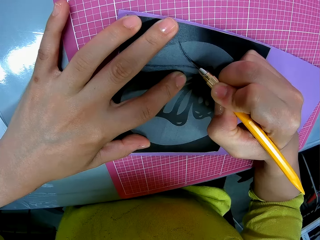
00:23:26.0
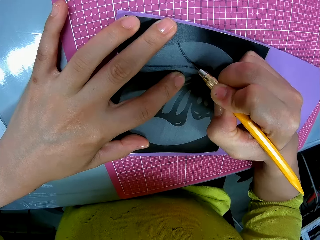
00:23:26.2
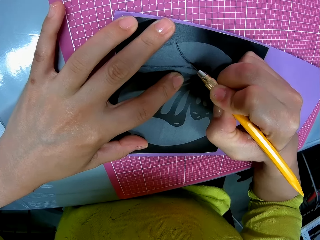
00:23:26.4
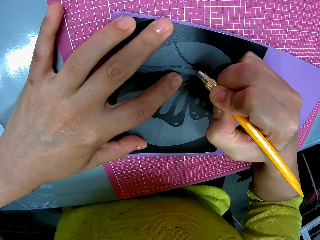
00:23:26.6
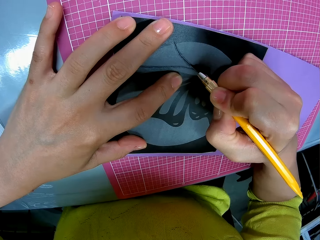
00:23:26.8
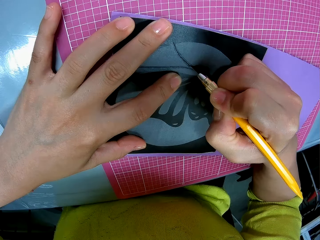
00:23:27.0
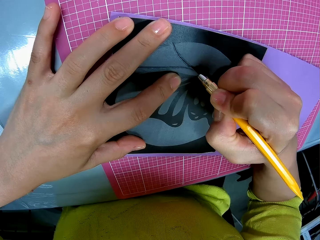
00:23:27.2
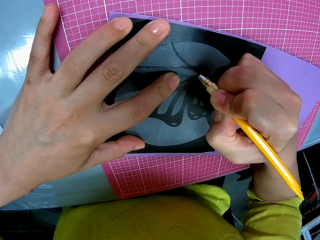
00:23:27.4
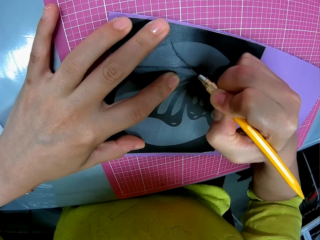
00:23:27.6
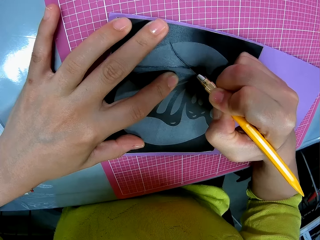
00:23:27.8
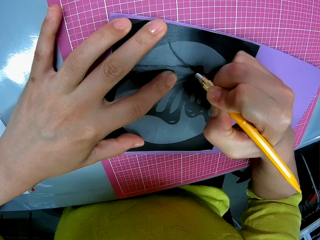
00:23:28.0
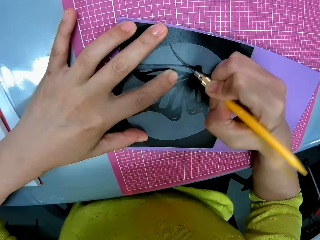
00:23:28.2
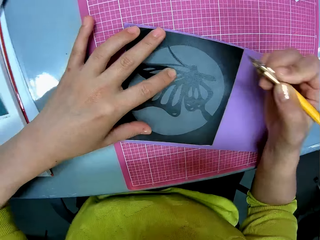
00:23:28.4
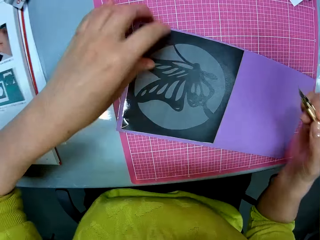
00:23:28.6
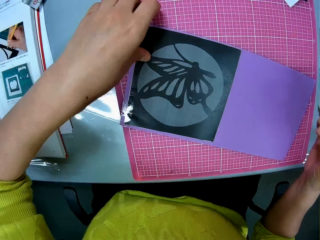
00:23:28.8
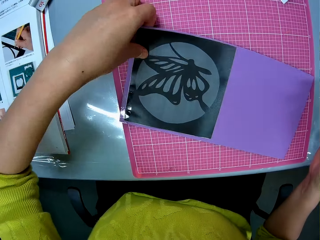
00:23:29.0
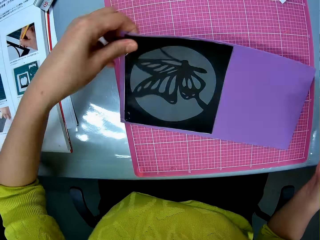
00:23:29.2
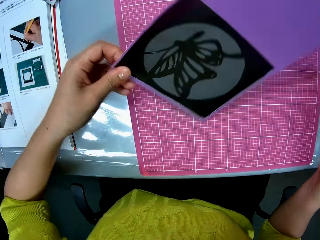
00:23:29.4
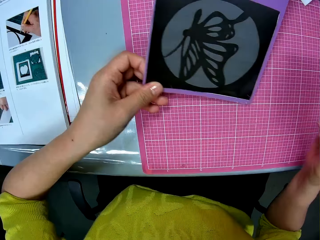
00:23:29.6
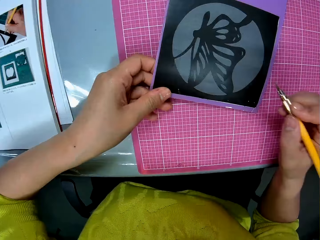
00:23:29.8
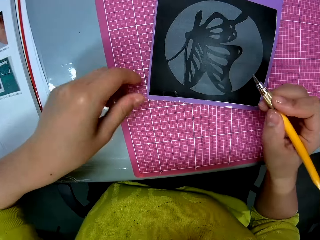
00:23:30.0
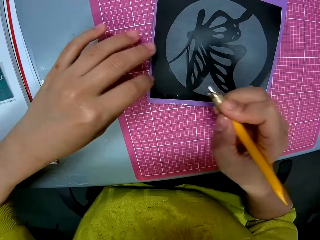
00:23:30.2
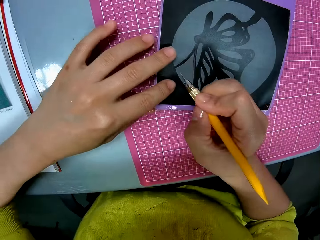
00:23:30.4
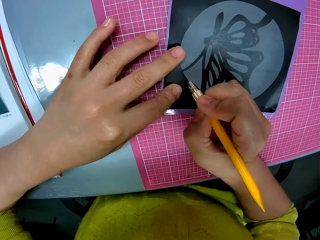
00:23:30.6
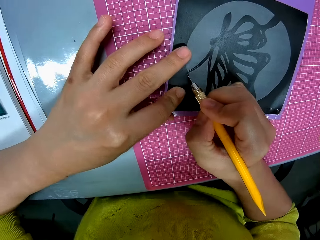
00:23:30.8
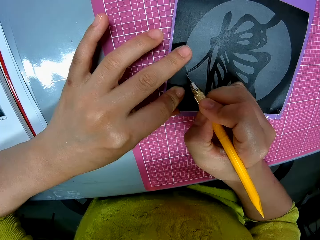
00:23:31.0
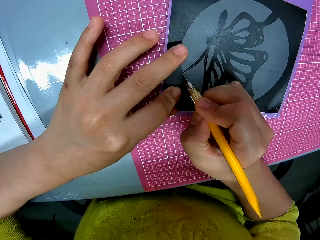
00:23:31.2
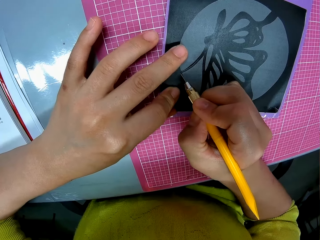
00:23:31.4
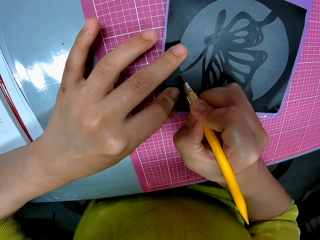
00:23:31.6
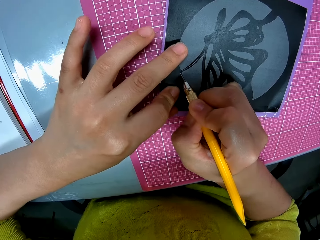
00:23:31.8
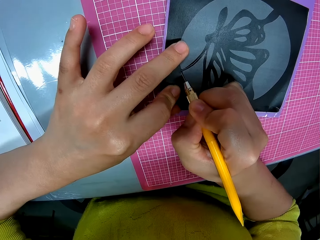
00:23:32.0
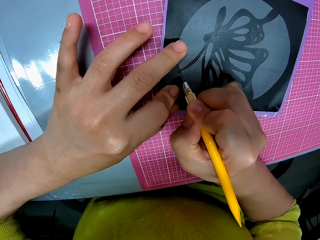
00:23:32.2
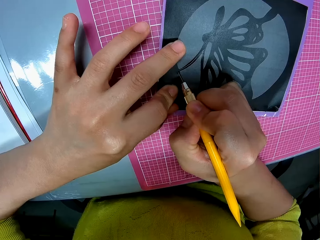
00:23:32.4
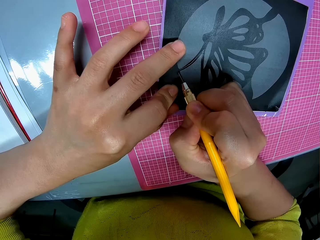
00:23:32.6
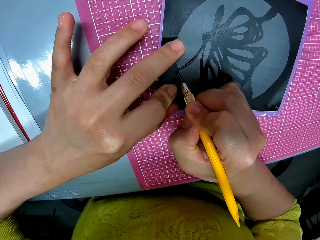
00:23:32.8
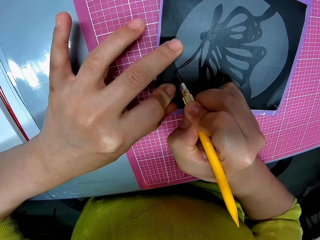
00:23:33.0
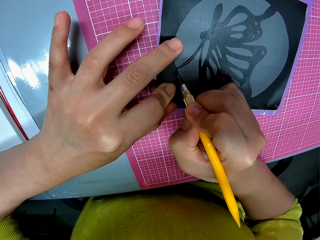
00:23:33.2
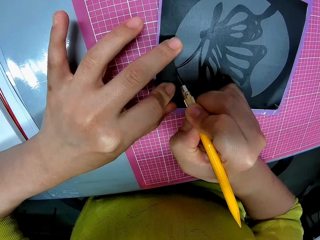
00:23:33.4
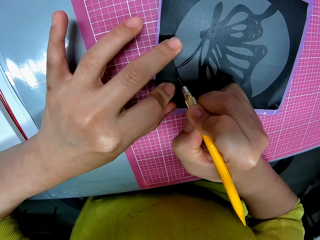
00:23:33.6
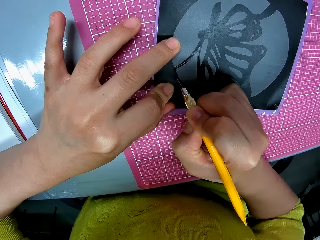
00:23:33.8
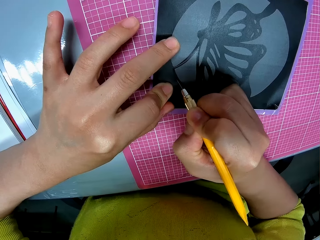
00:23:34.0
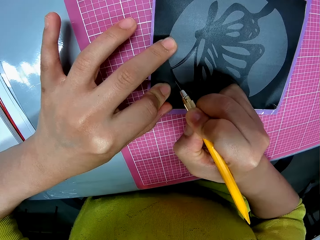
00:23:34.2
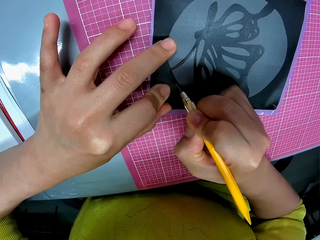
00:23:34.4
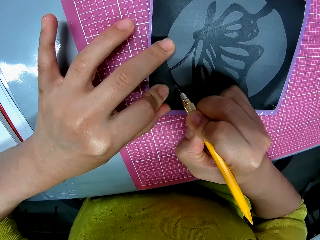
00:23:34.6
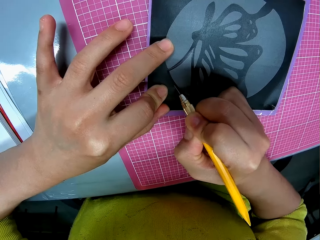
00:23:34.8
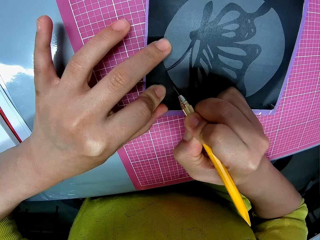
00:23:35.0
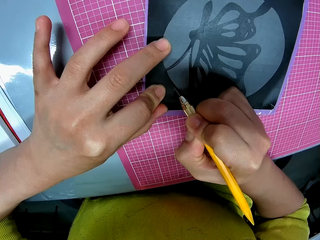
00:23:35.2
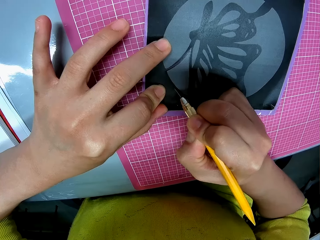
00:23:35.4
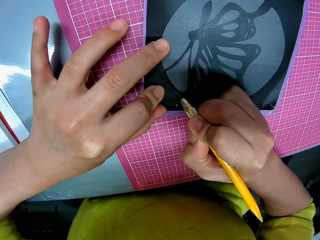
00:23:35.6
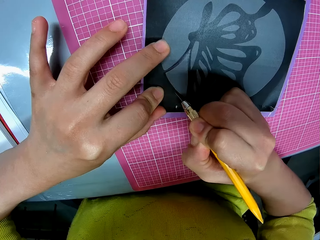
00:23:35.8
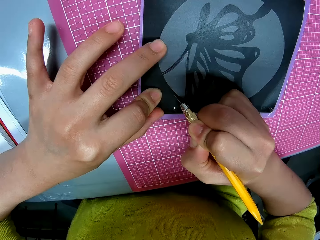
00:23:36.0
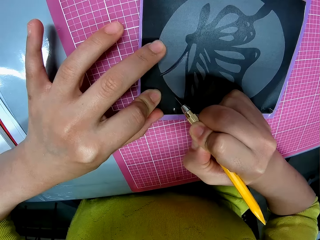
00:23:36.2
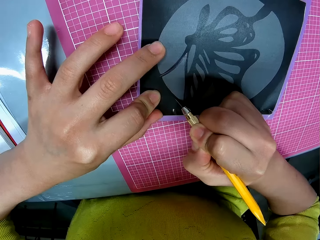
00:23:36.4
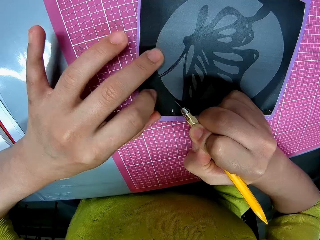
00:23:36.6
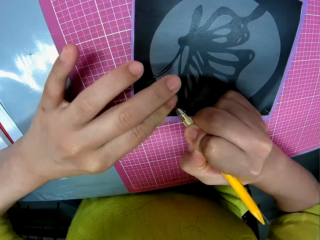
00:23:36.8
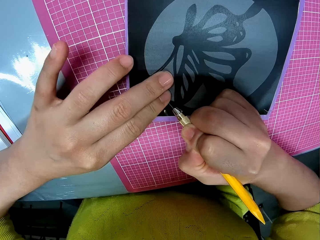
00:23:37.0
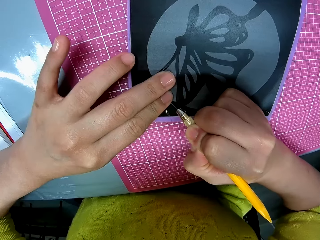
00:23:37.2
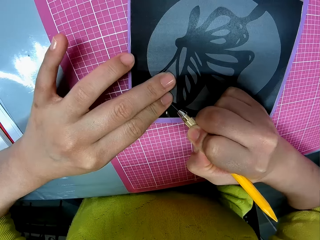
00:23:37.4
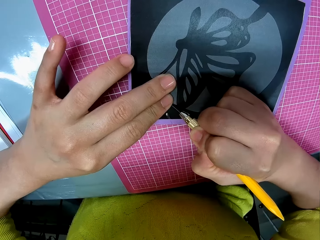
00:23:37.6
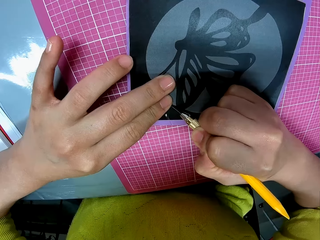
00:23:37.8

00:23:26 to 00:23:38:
The camera wearer adjusts the card stock. They turn the craft paper on the cutting sheet. They cut the craft on the craft paper with the pen cutter.

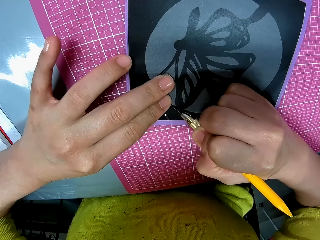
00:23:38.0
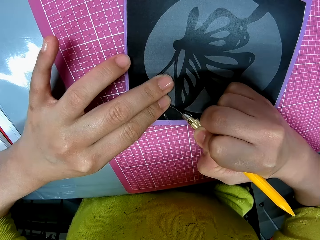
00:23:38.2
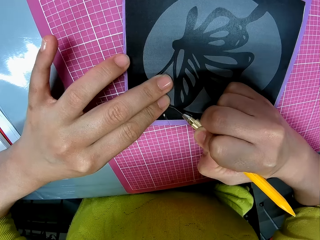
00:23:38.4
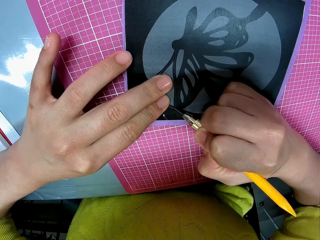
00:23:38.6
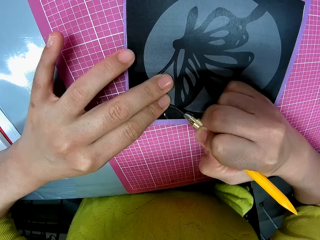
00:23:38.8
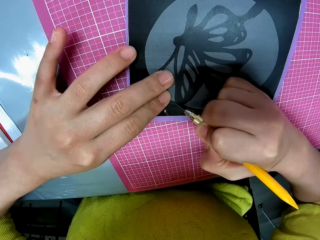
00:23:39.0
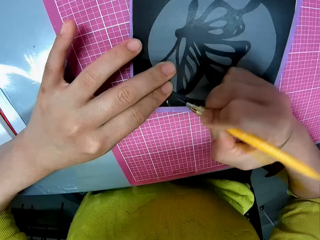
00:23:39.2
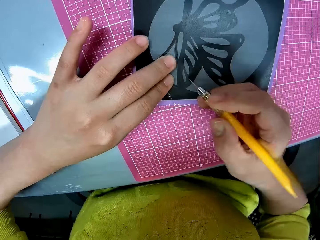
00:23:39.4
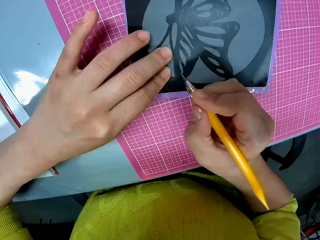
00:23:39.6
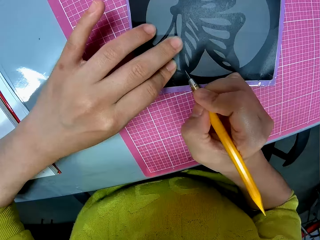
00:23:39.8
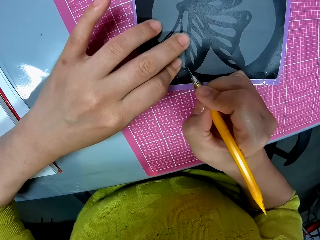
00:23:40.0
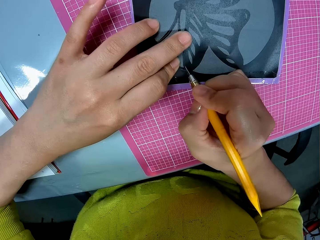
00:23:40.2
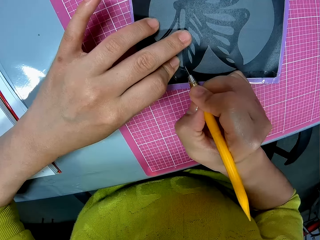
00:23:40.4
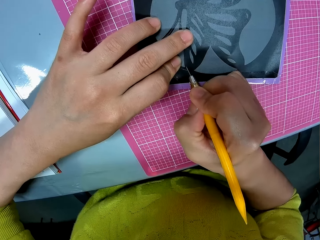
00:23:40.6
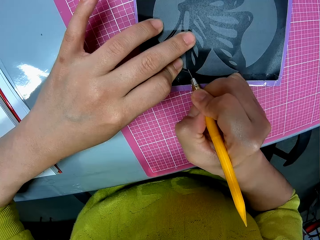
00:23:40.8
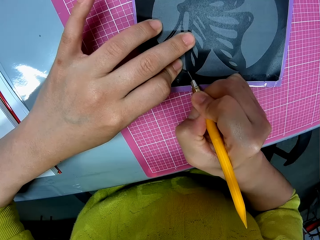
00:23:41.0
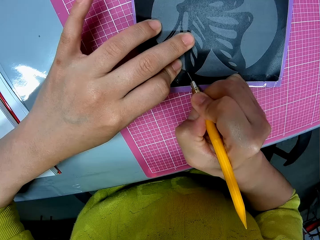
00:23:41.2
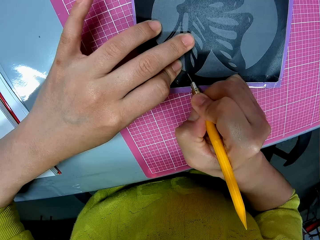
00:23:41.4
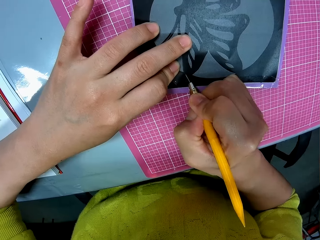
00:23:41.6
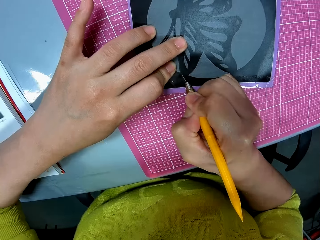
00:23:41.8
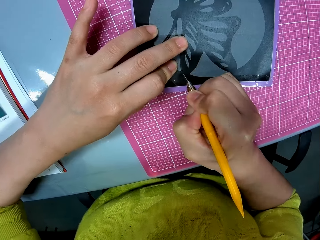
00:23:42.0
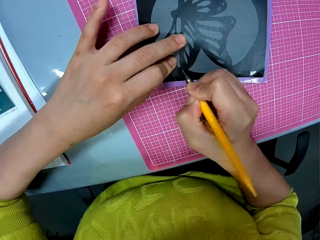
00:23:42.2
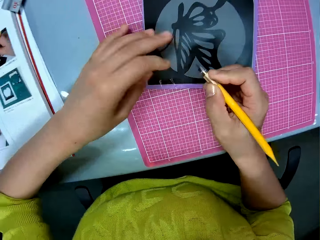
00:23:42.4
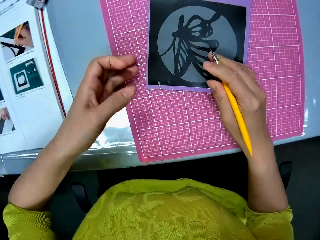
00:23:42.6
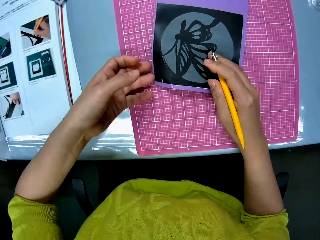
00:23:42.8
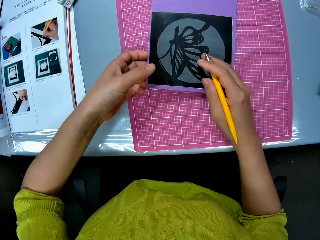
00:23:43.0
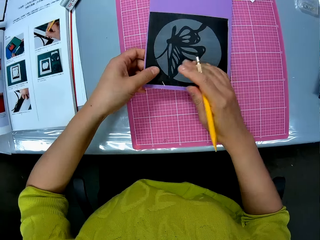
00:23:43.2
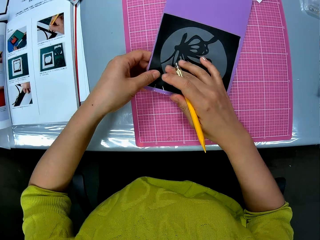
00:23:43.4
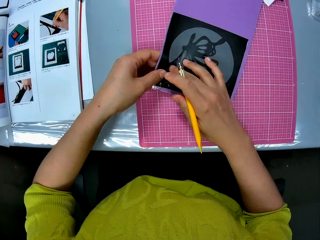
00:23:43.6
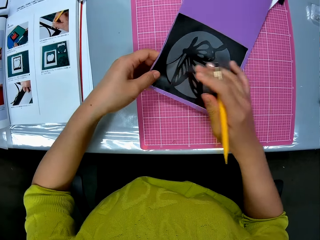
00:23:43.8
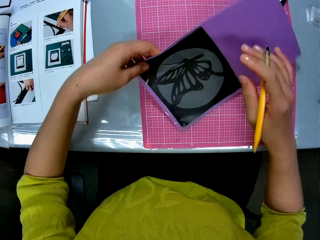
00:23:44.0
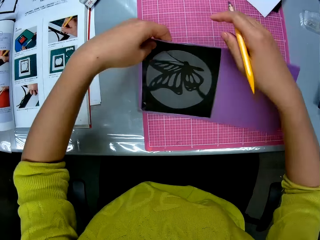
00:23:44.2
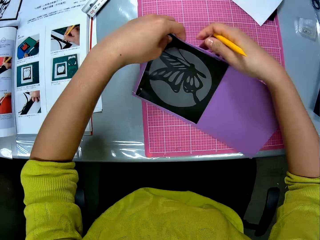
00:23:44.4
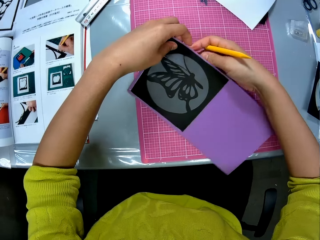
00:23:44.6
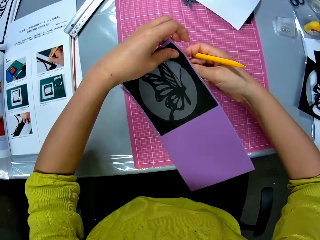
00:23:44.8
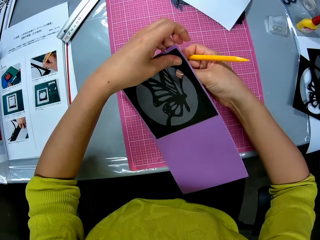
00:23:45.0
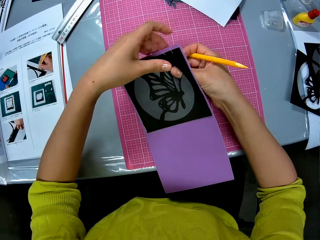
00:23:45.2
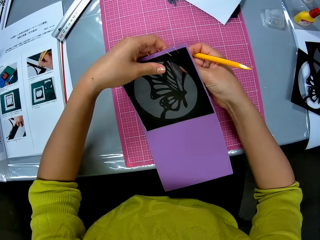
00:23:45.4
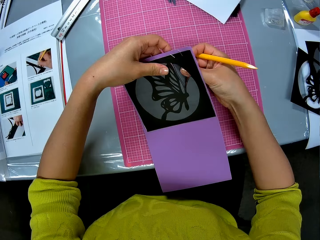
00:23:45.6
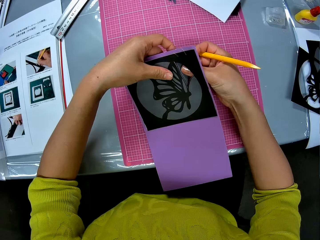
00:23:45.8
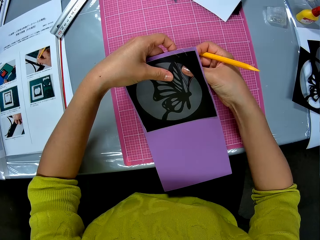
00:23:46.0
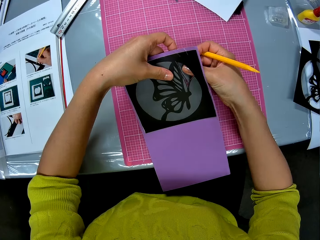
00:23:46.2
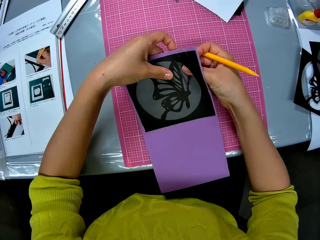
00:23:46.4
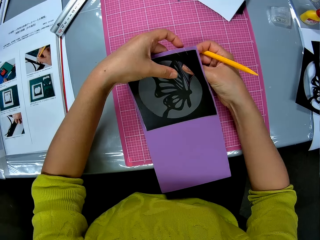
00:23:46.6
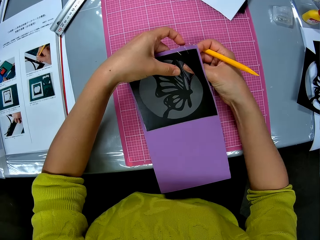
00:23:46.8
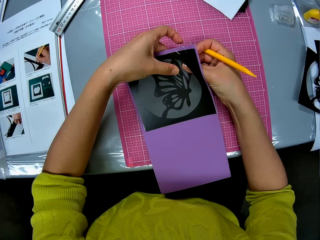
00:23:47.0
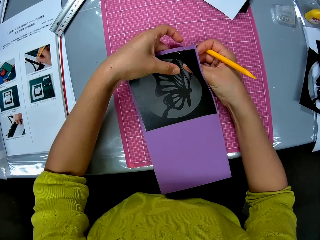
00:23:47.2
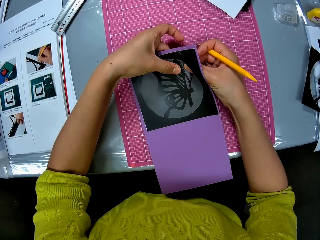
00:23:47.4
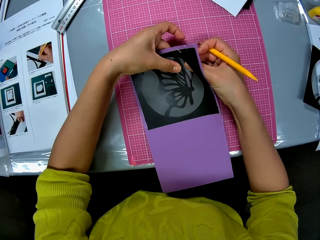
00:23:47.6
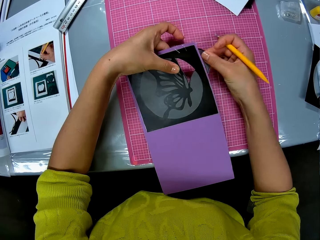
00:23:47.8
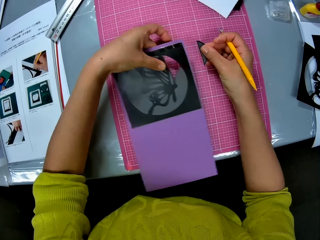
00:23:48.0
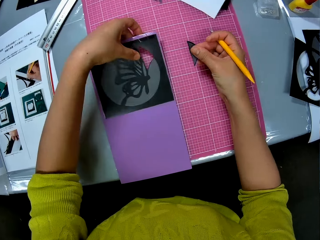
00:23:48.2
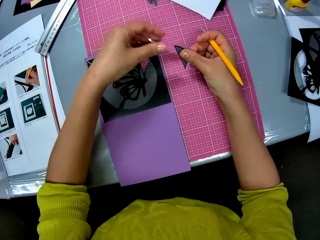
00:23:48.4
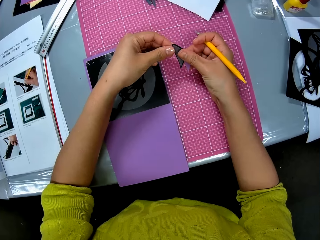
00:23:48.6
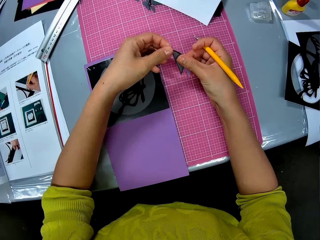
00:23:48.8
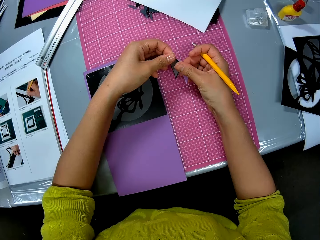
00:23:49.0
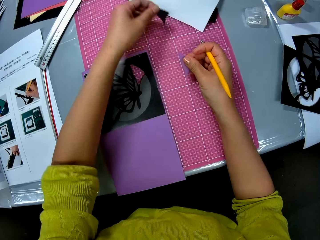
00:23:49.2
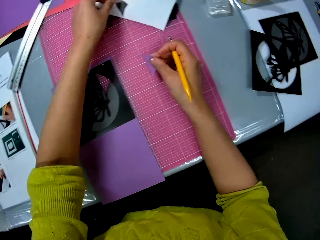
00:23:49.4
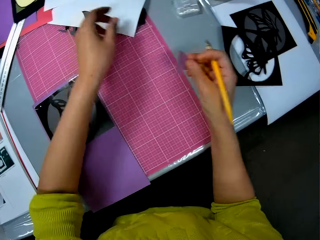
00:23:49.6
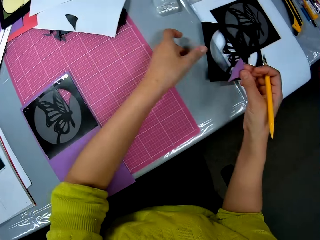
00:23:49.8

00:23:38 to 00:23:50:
The camera wearer adjusts the card stock. They turn the craft paper on the cutting sheet. They detach the craft from the craft paper. They place the craft paper on the cutting sheet. They split the craft into two. They place one of the crafts on a white sheet on the cutting sheet.
